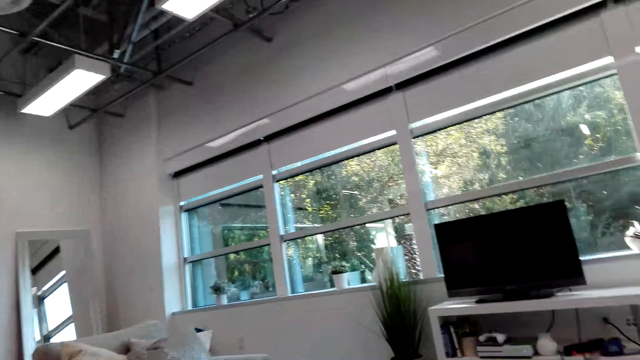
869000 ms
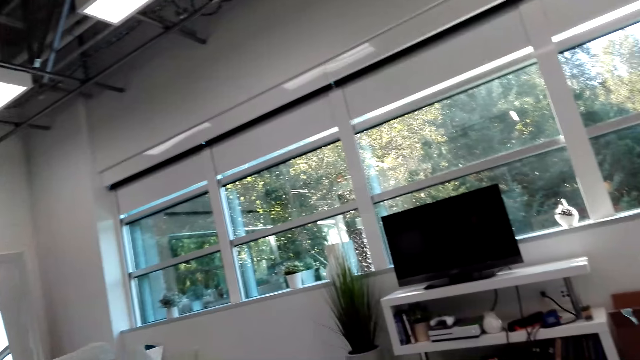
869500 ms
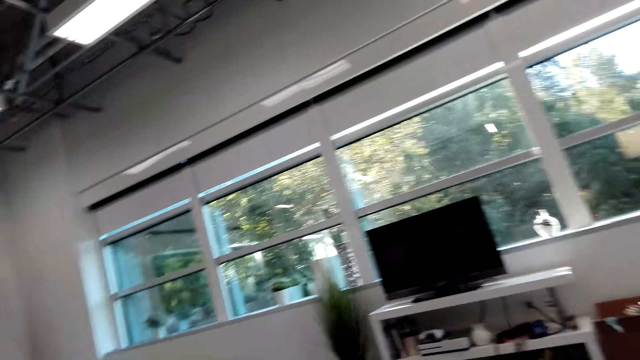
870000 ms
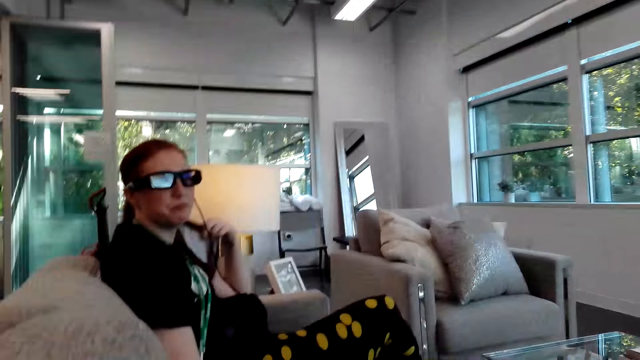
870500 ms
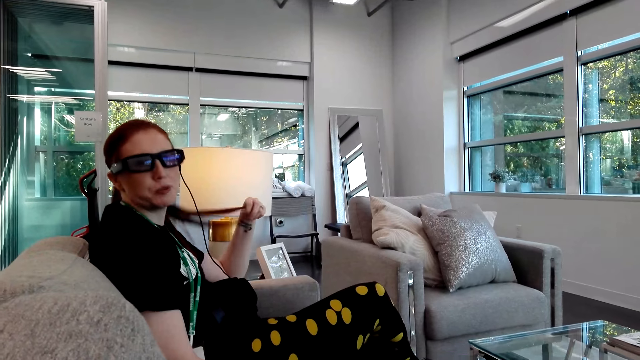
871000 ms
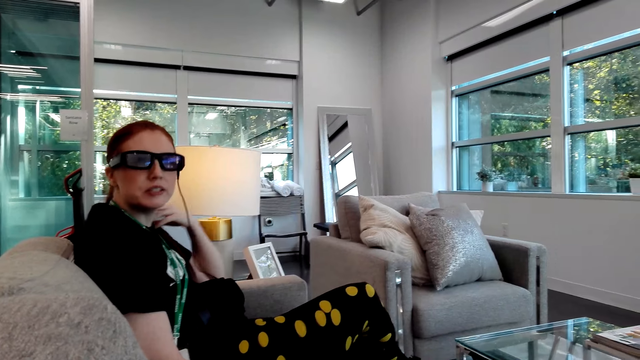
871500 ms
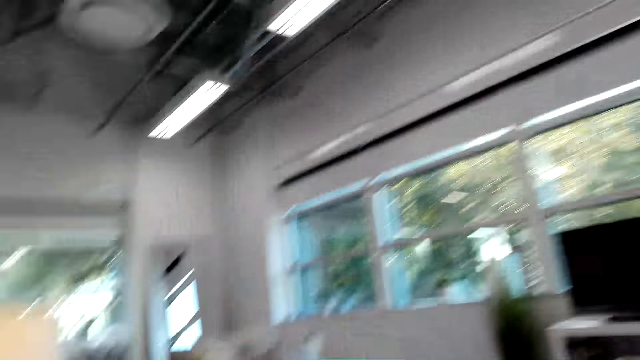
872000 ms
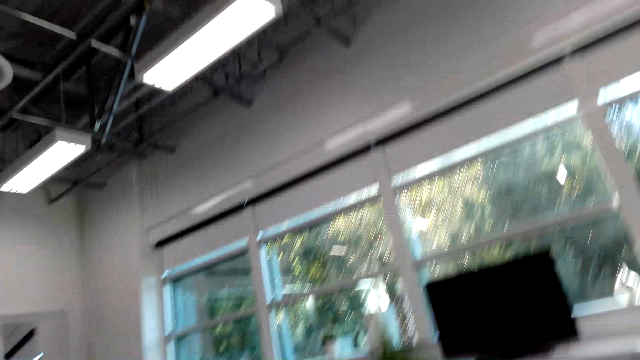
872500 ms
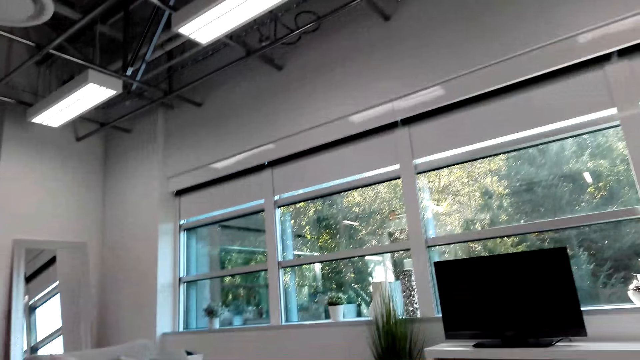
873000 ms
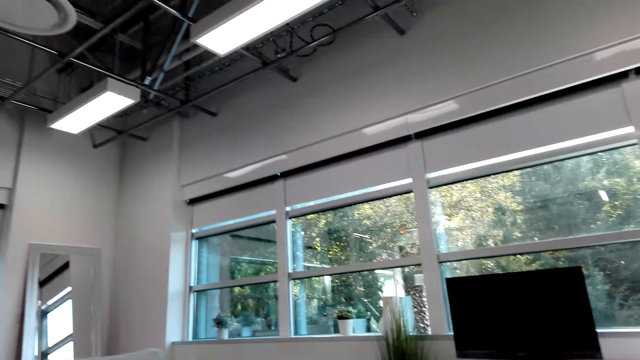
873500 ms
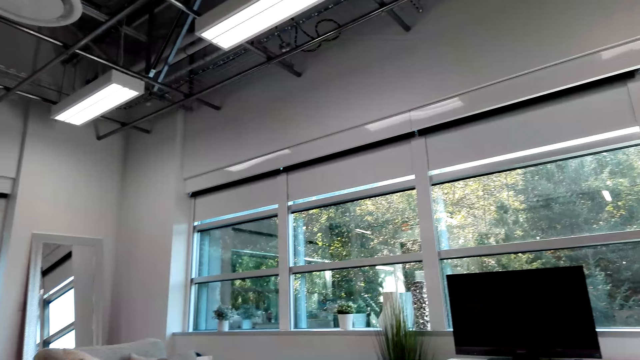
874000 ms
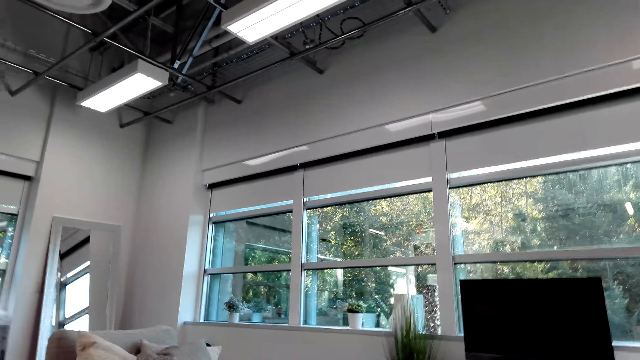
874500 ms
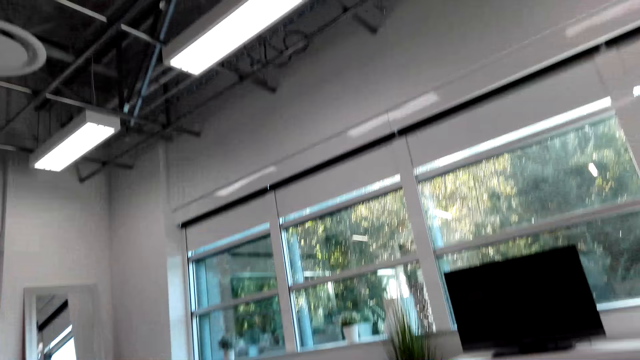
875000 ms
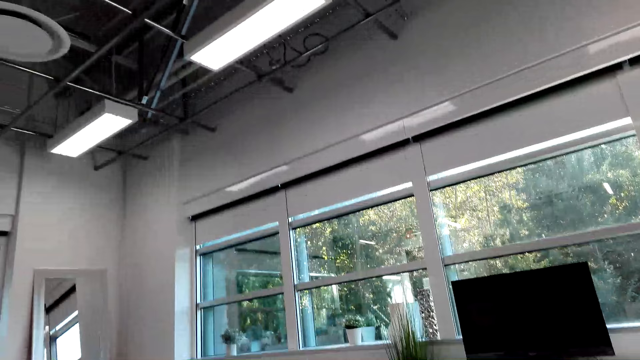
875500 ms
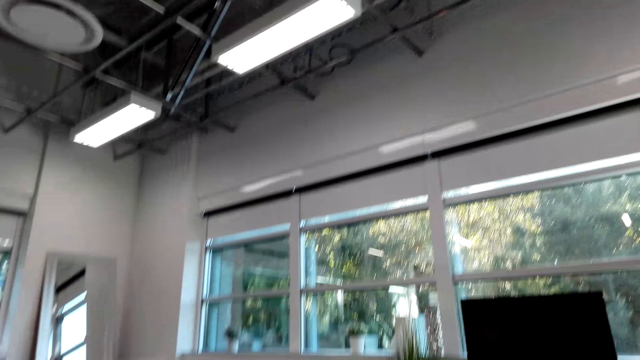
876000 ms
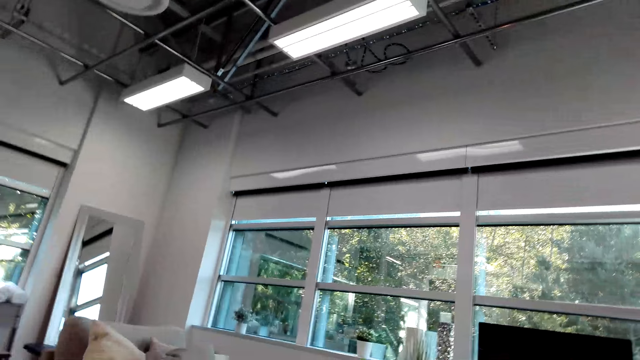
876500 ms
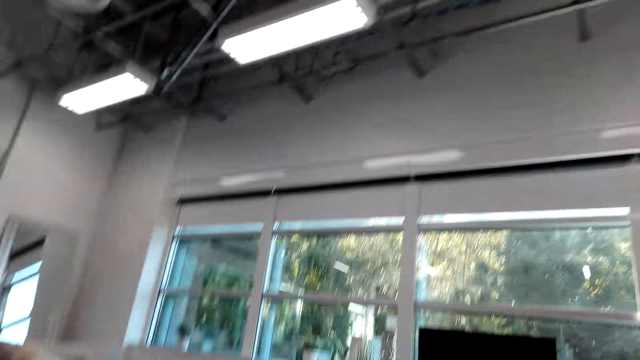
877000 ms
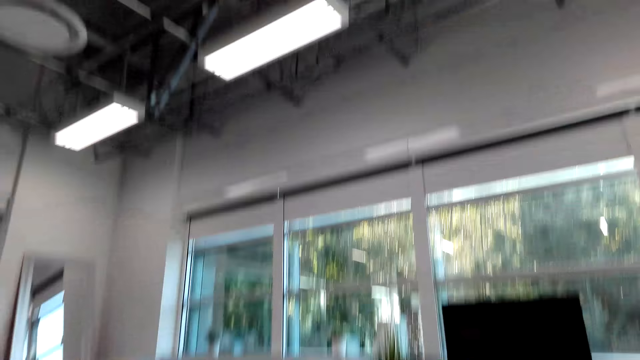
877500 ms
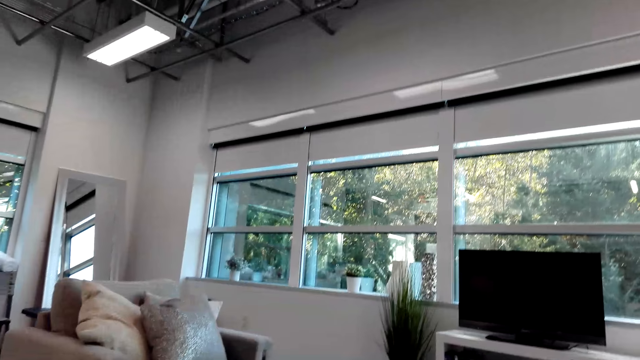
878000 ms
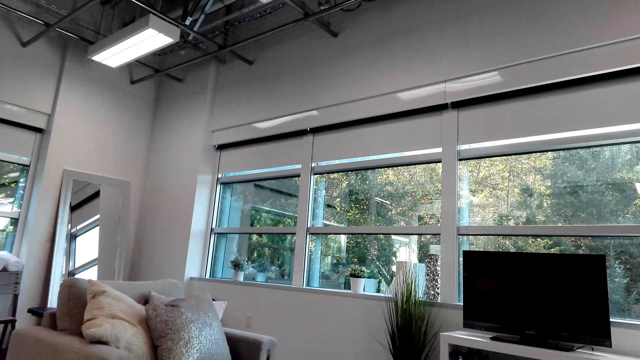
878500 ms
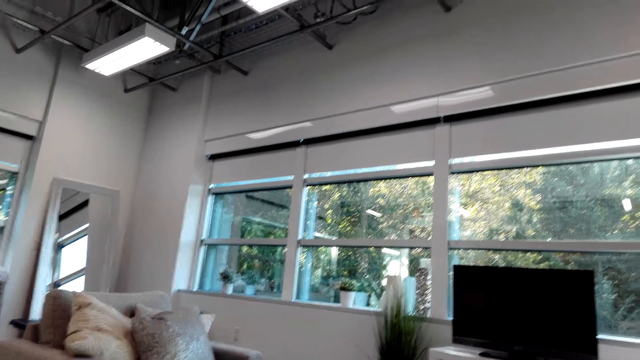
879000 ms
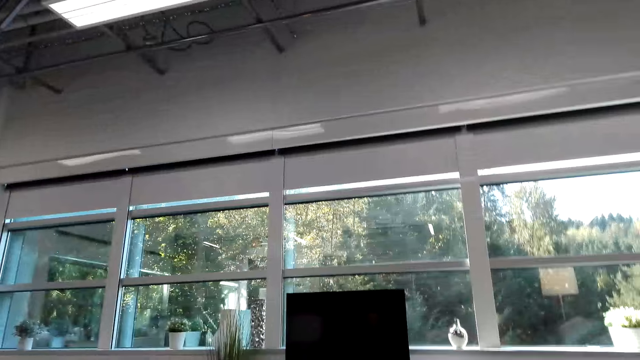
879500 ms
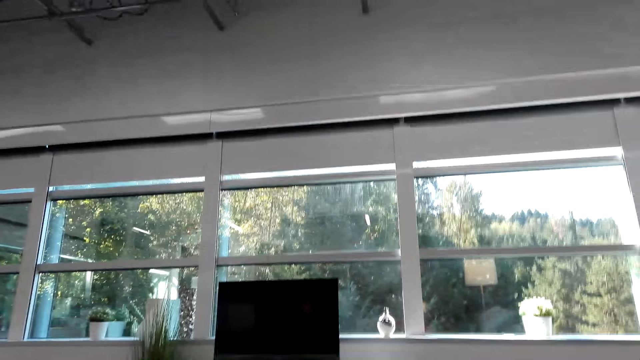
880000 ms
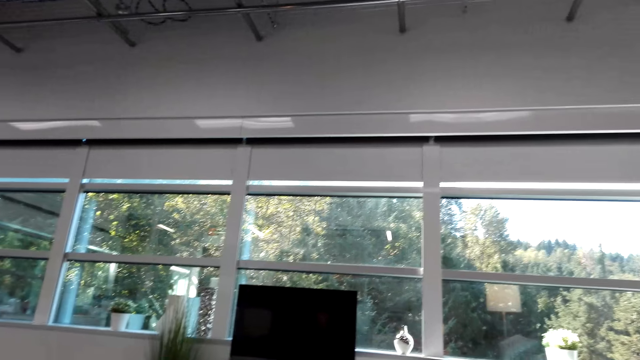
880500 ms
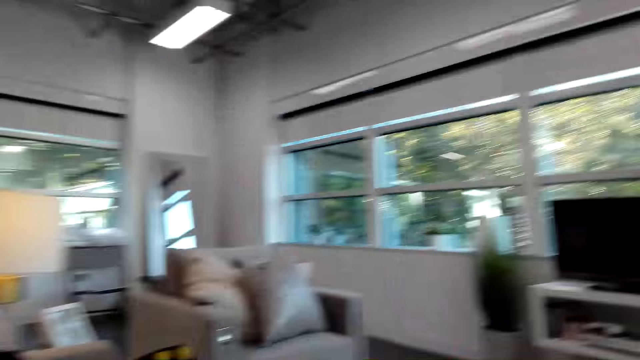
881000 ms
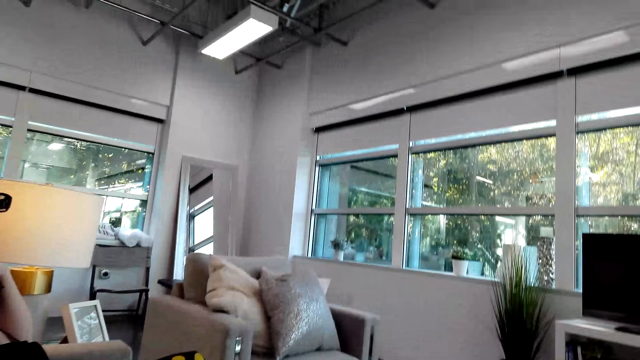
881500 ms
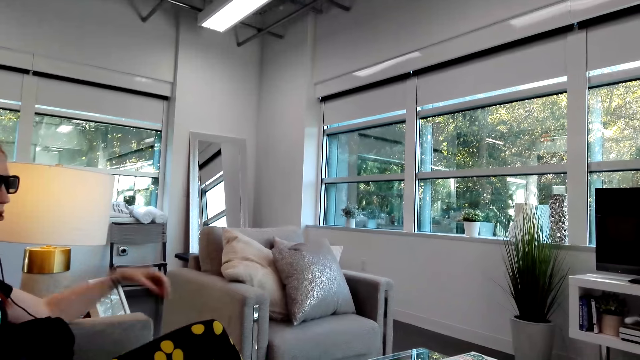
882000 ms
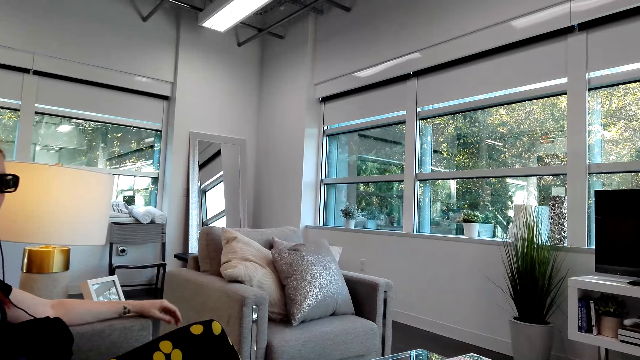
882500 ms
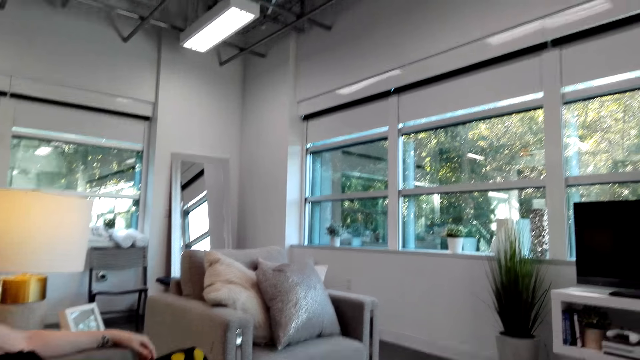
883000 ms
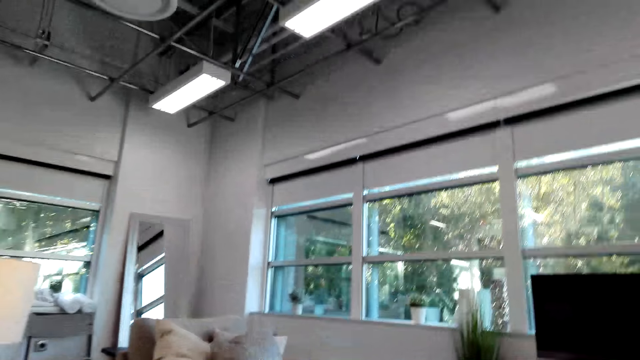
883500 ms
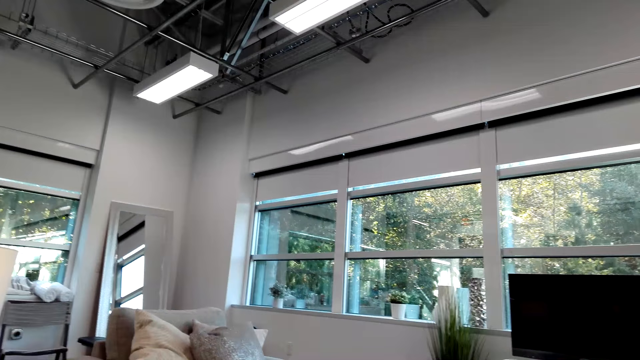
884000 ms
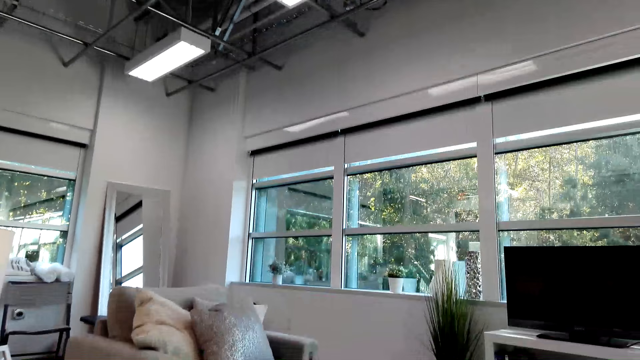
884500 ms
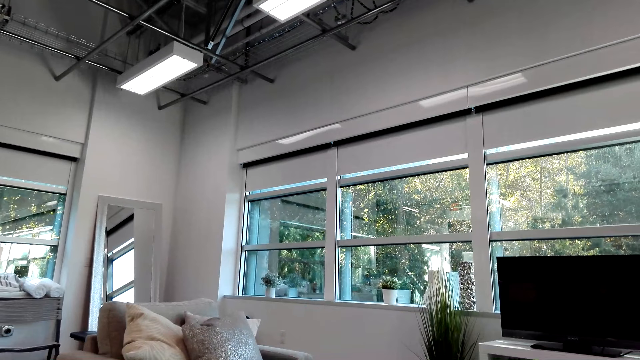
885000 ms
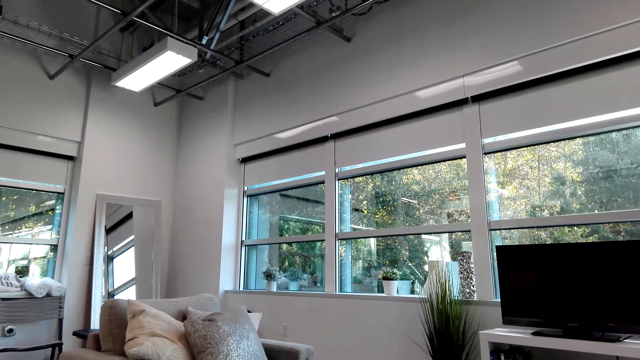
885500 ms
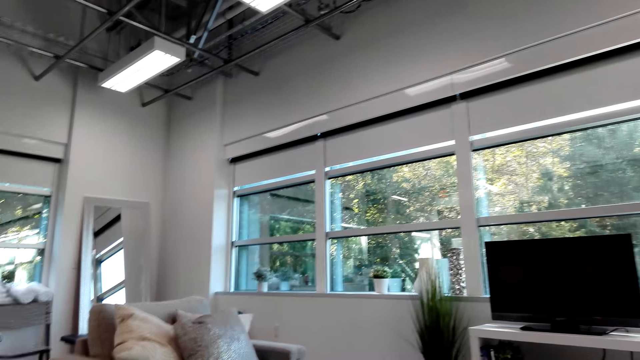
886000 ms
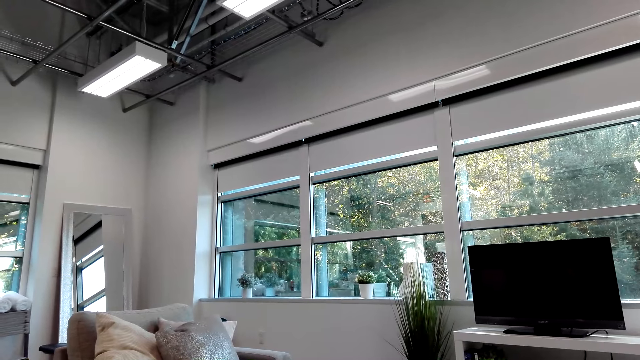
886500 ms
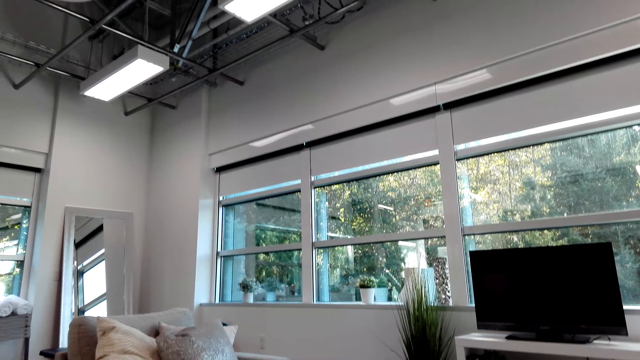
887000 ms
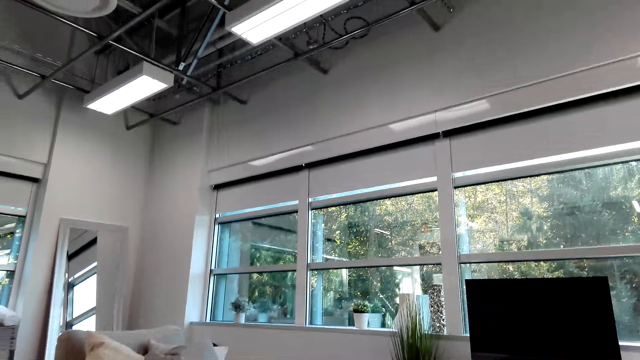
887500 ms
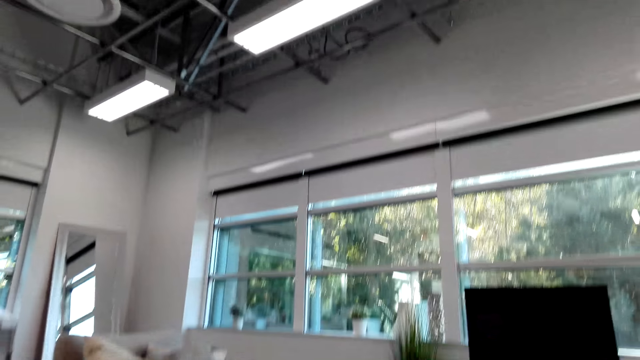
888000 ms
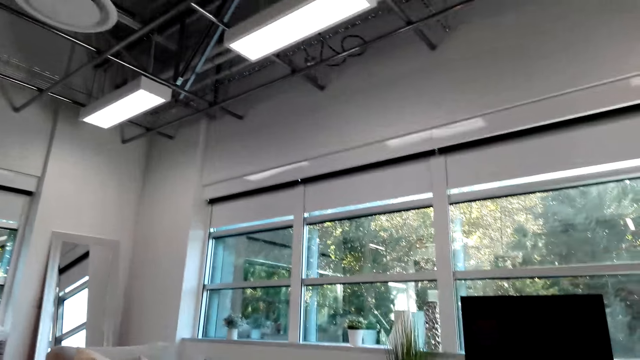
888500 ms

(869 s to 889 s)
A woman talks to the camera wearer. The camera wearer looks outside the window. They dialogue with the woman. The woman puts her arm on the chair. The camera wearer dialogues with the woman again. They look outside the window.
